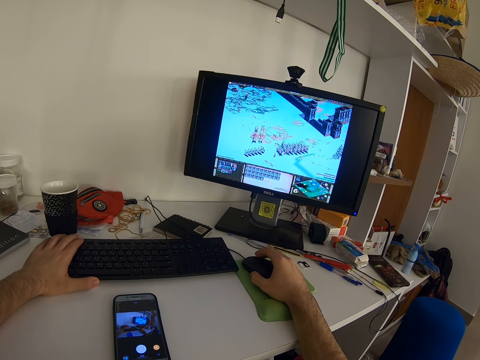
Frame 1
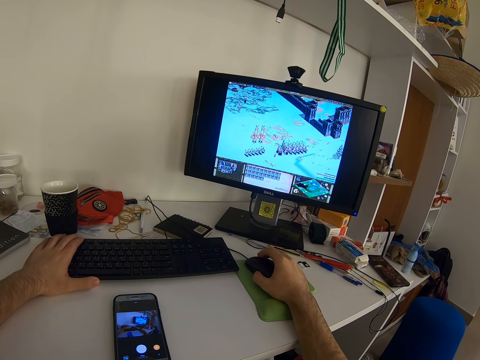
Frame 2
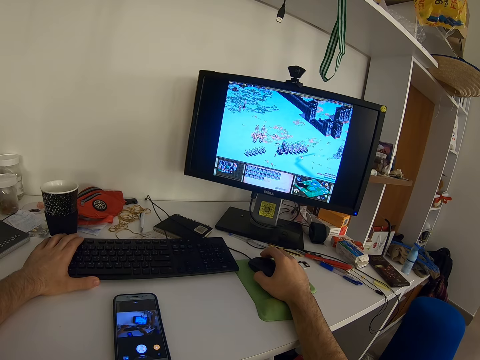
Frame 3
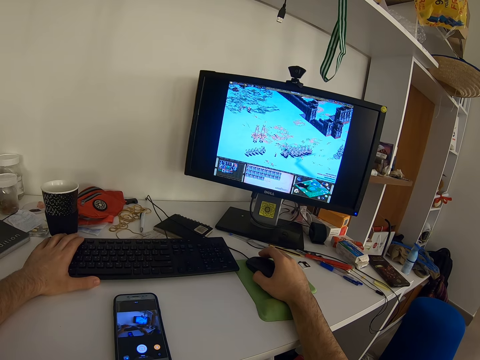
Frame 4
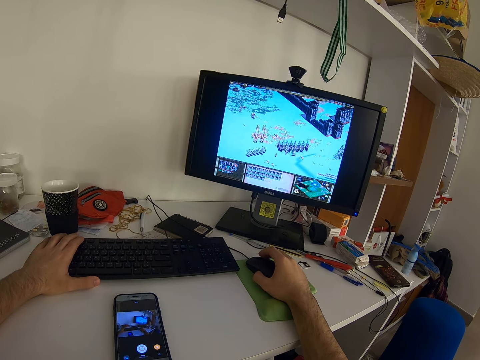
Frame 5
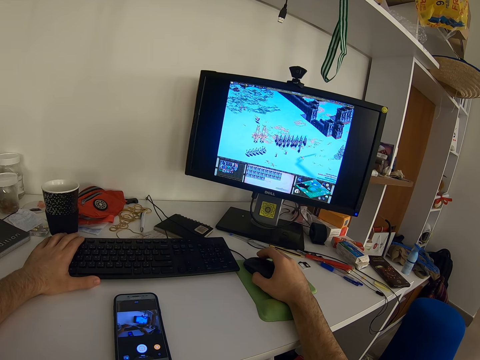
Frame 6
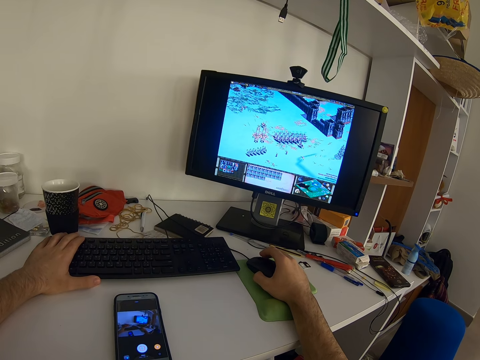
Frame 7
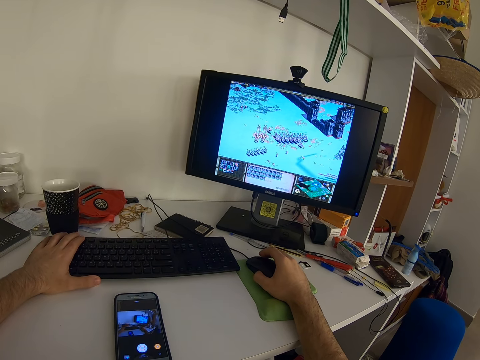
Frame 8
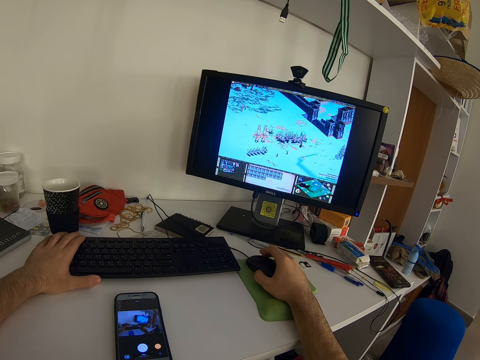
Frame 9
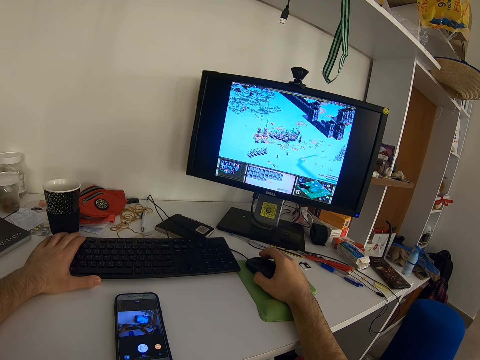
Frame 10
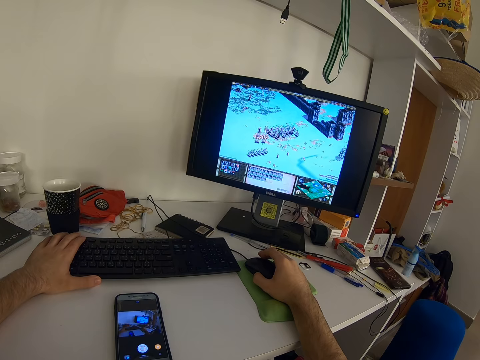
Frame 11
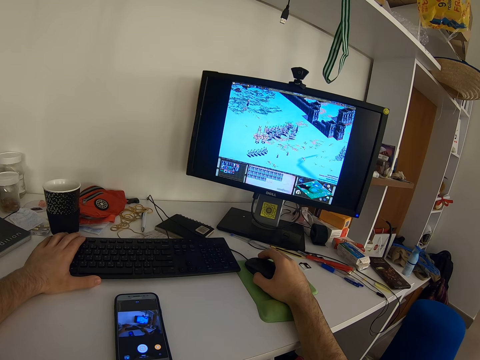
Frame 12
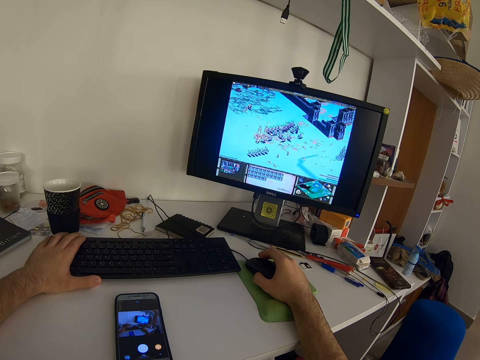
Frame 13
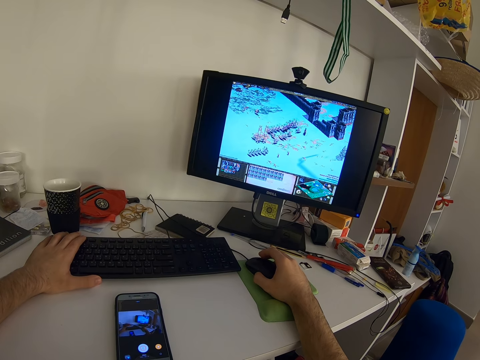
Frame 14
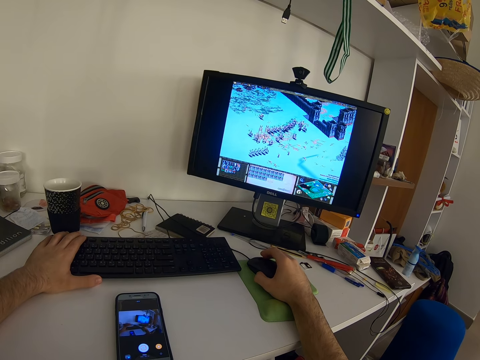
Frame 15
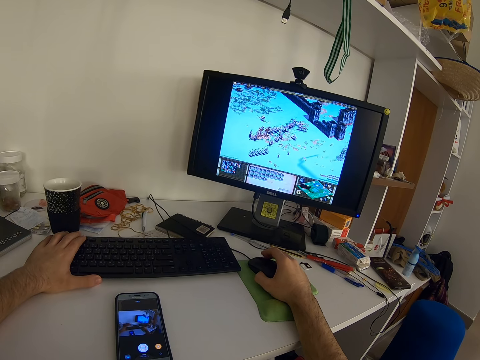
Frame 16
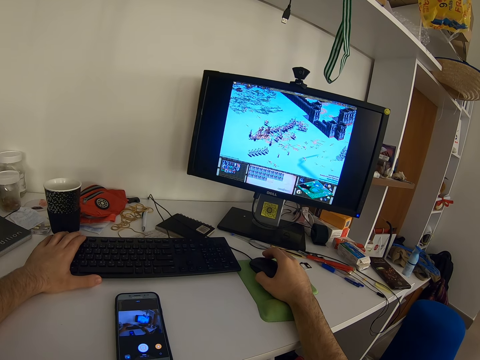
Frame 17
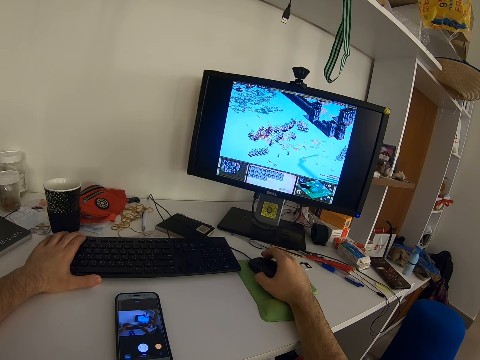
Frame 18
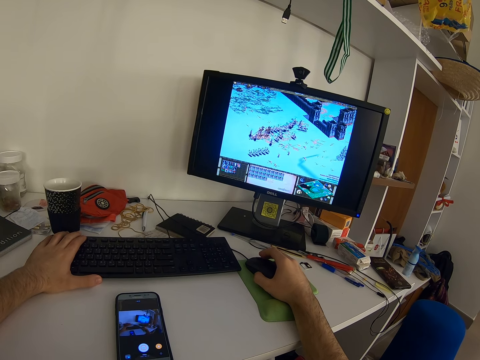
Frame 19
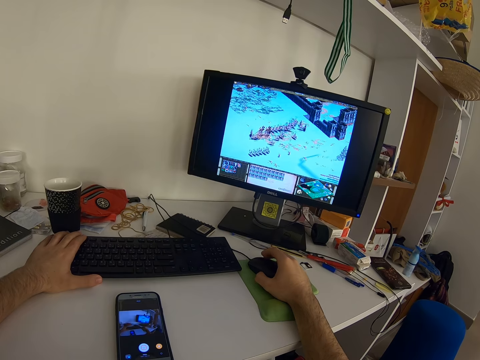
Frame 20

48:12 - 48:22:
The camera wearer presses the keyboard. They press the keyboard repeatedly.

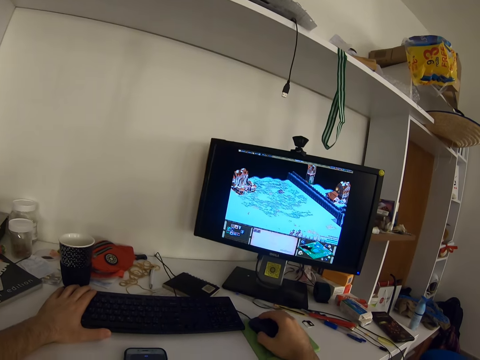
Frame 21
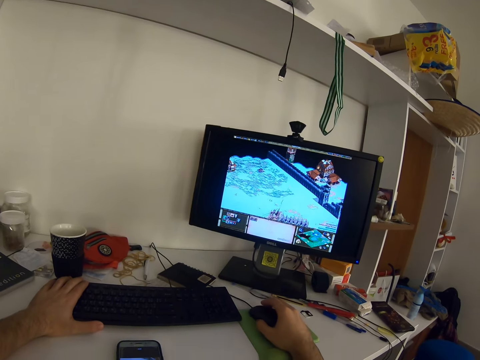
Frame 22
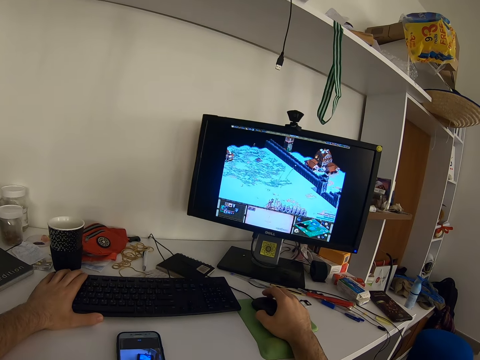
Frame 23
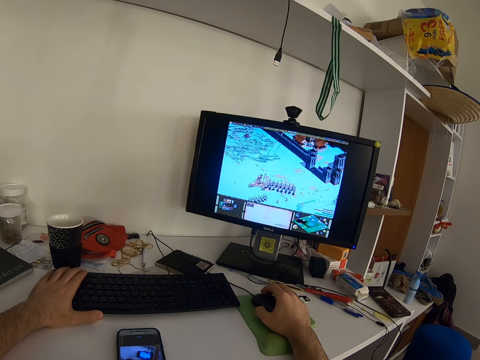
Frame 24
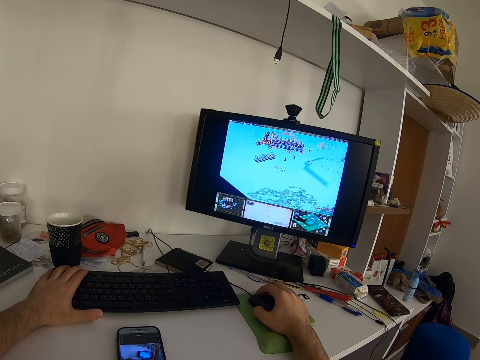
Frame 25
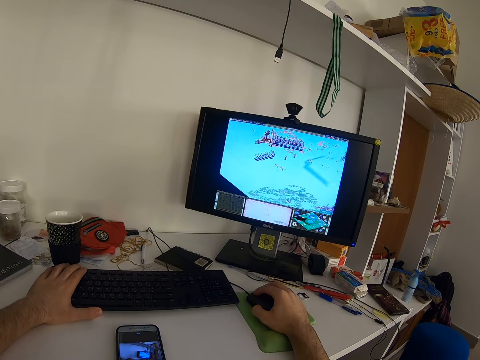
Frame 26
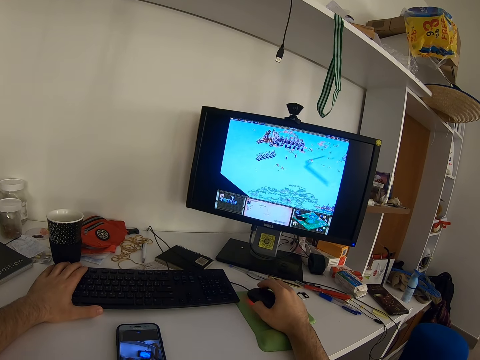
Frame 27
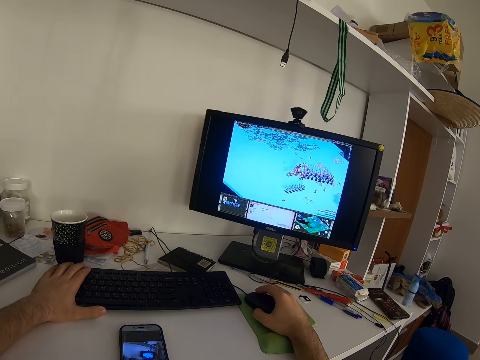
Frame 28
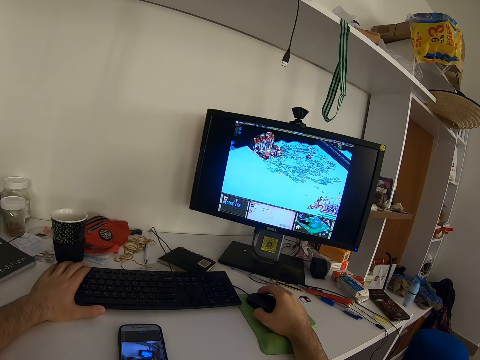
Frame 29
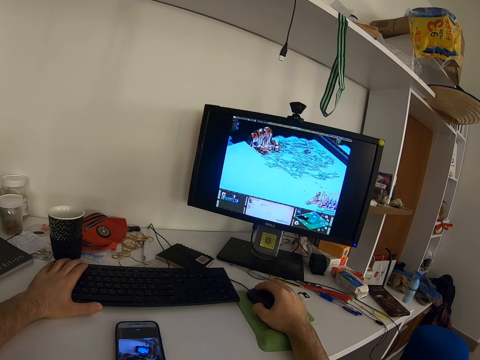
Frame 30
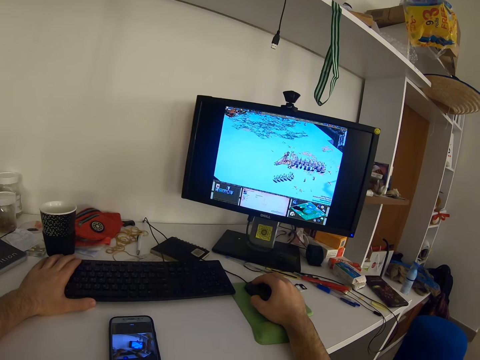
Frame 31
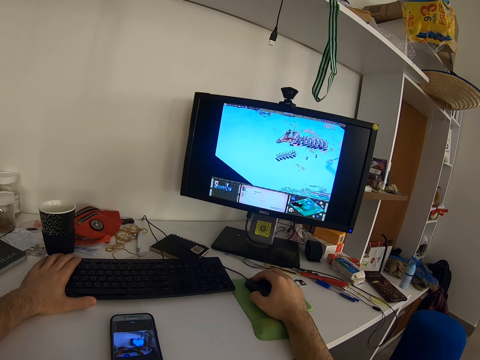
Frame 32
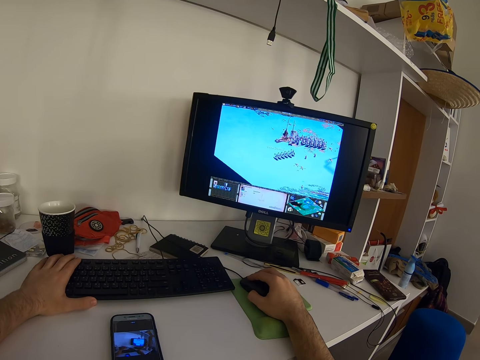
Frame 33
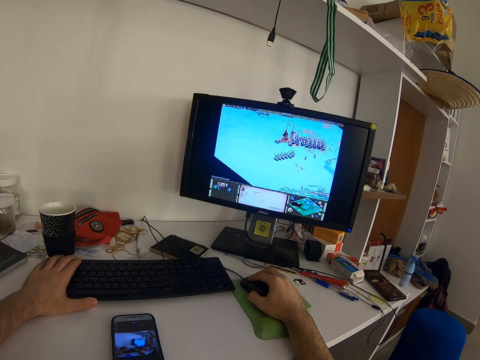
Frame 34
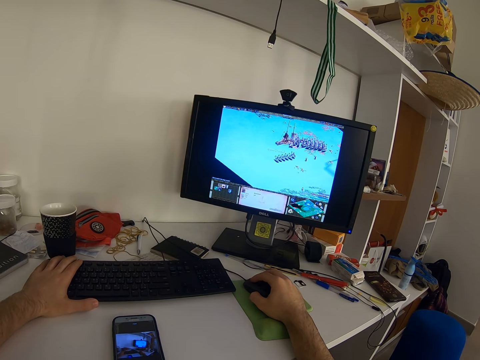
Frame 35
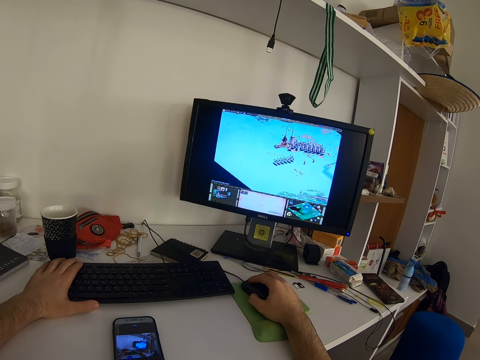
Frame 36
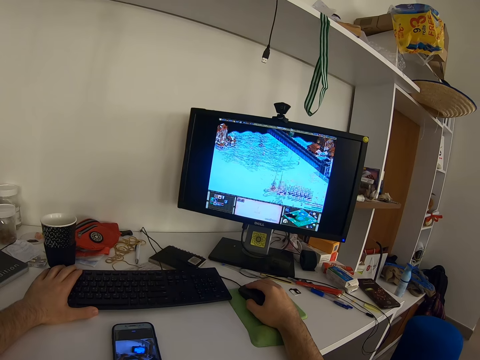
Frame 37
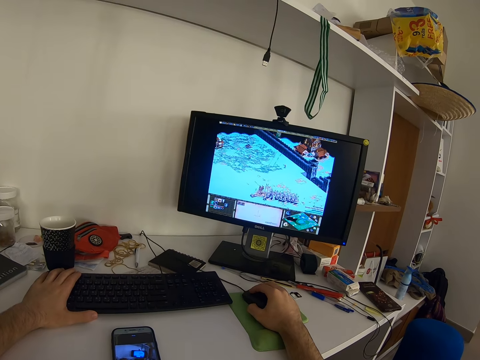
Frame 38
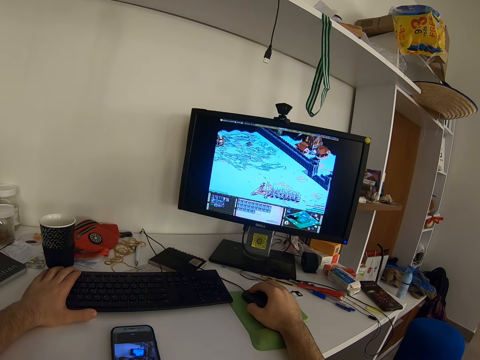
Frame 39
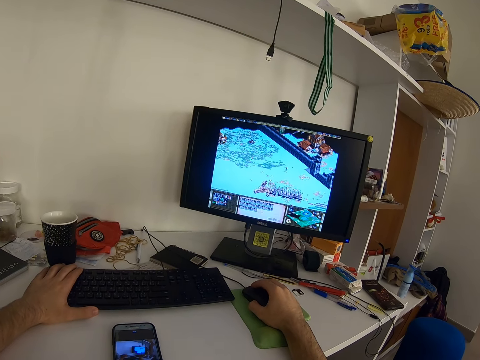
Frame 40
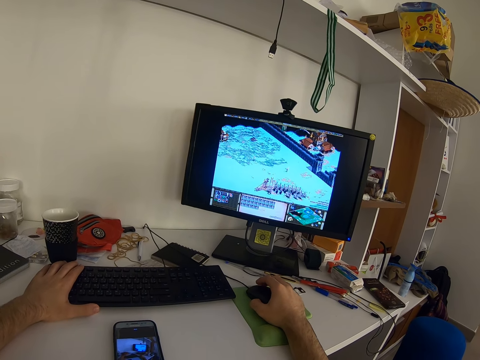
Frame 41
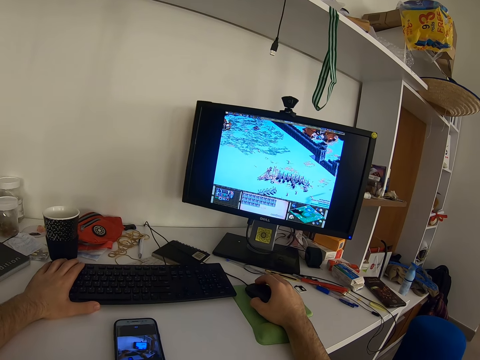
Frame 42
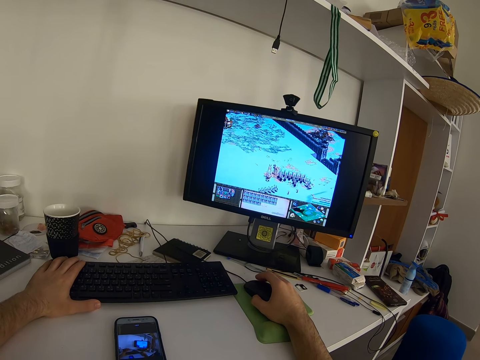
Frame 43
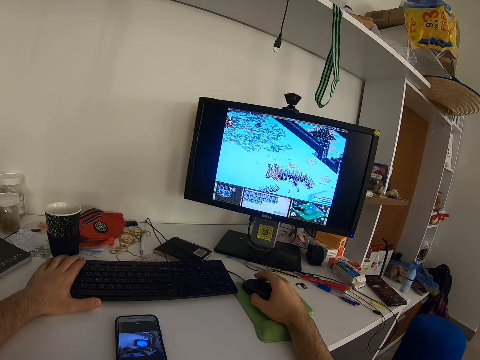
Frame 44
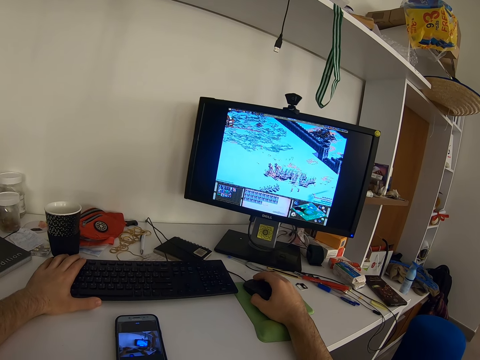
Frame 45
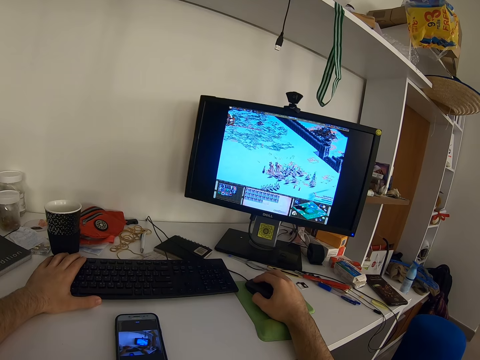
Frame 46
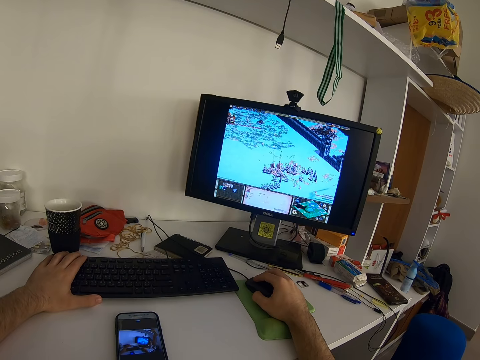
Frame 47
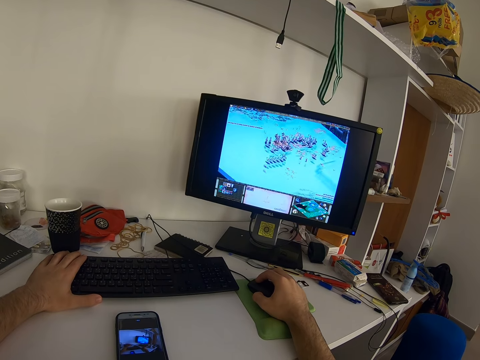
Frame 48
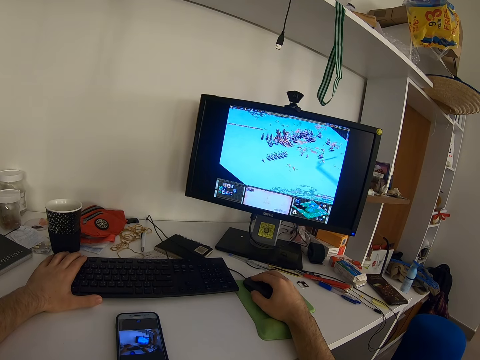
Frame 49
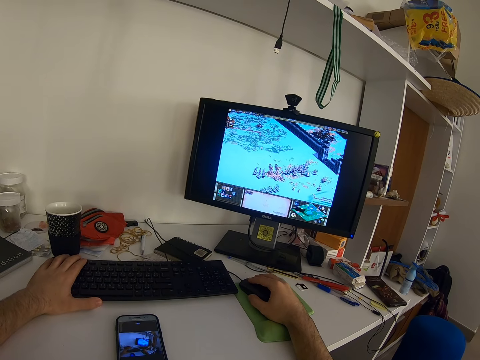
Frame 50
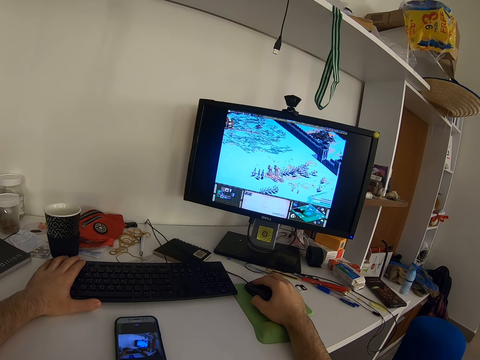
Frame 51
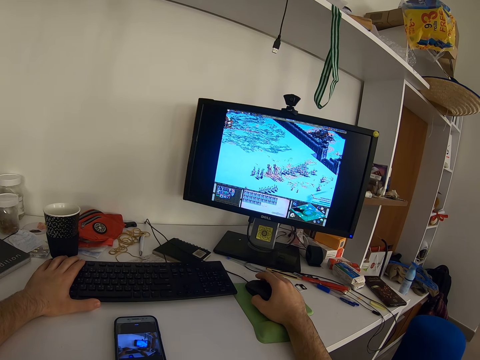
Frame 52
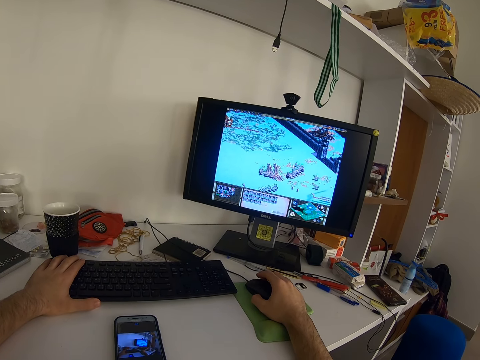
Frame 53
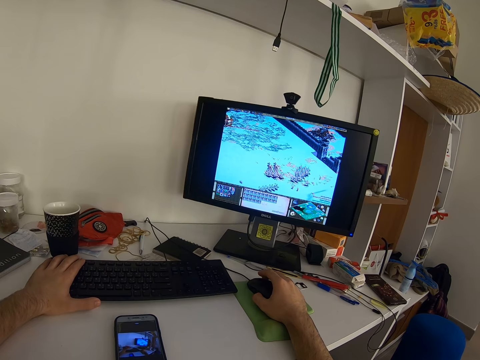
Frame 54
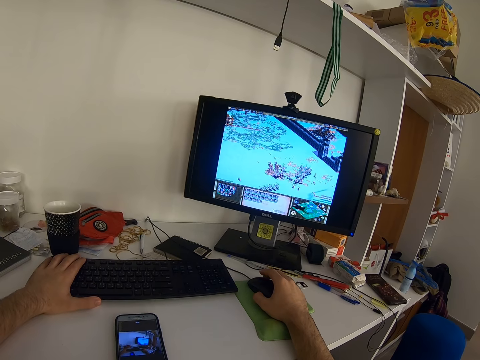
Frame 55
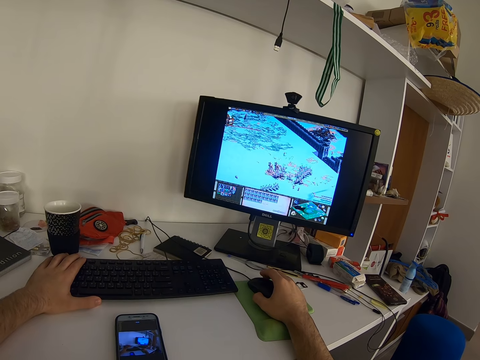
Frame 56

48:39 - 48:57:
The camera wearer moves the index finger. They press the keyboard. They press the keyboard repeatedly.
